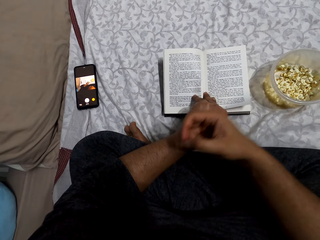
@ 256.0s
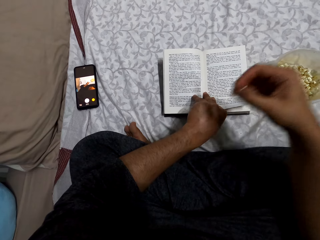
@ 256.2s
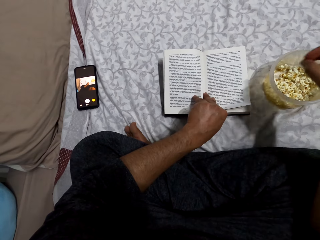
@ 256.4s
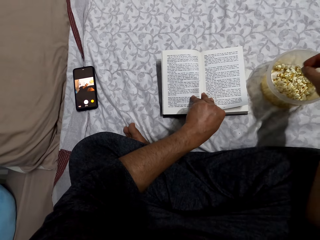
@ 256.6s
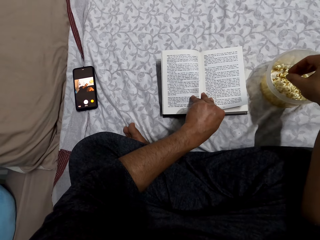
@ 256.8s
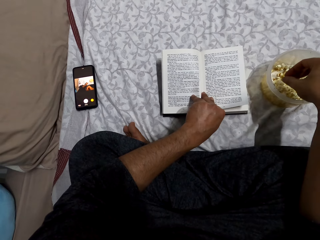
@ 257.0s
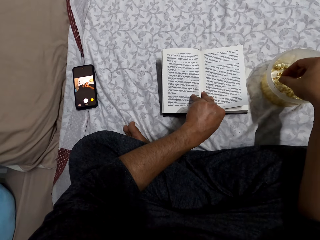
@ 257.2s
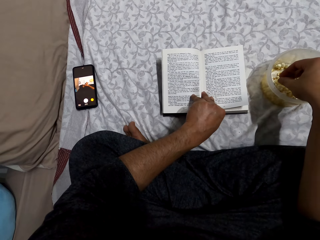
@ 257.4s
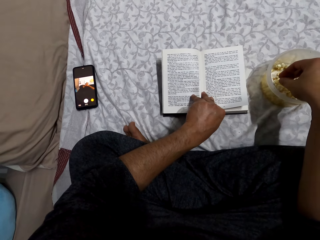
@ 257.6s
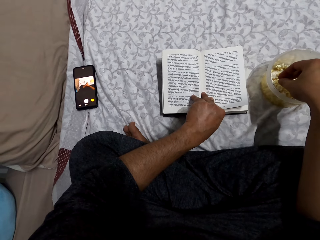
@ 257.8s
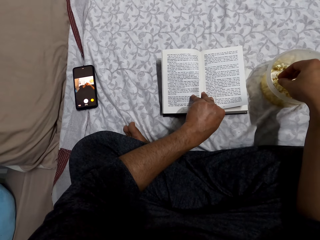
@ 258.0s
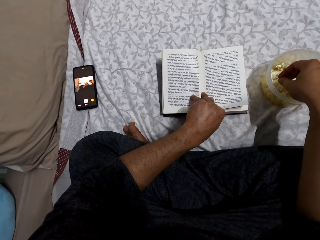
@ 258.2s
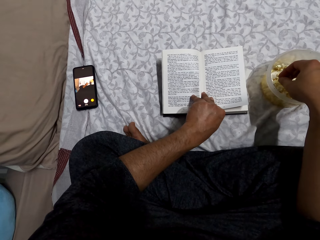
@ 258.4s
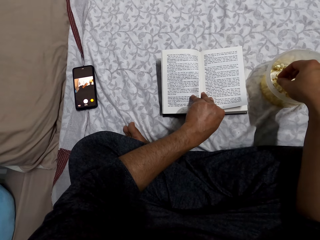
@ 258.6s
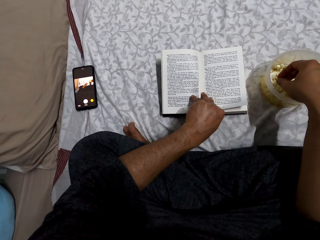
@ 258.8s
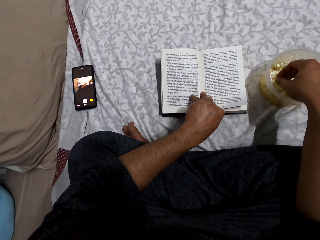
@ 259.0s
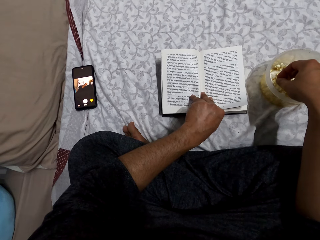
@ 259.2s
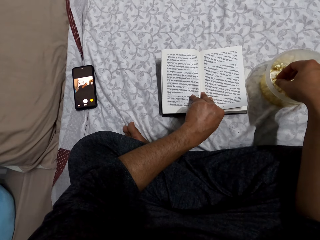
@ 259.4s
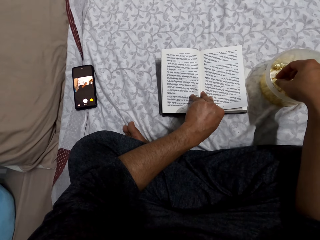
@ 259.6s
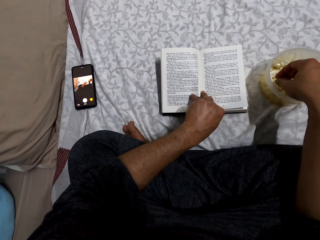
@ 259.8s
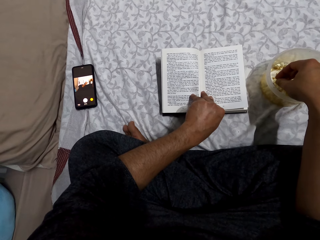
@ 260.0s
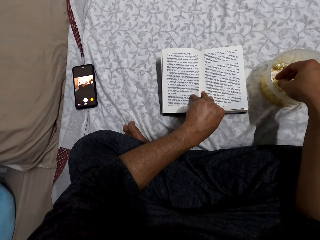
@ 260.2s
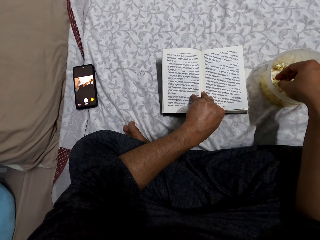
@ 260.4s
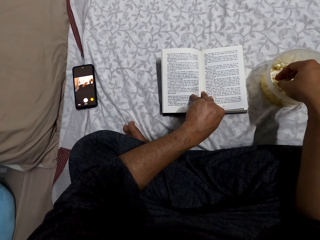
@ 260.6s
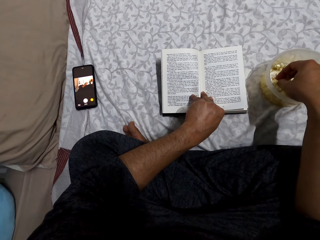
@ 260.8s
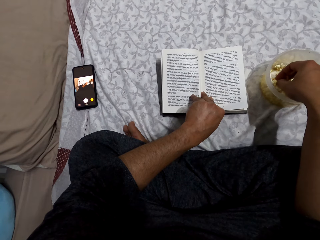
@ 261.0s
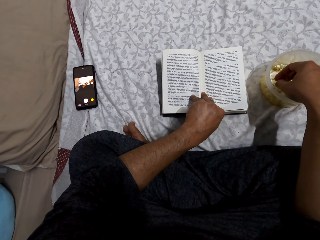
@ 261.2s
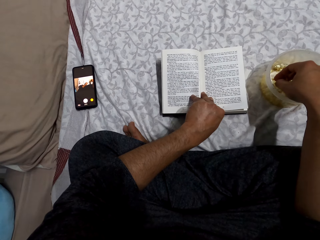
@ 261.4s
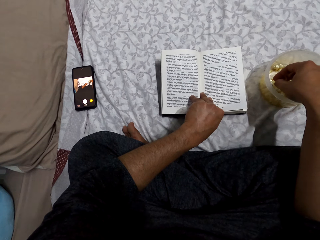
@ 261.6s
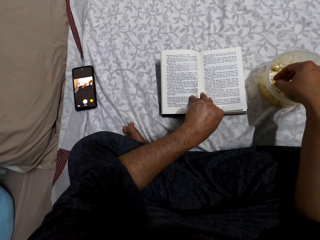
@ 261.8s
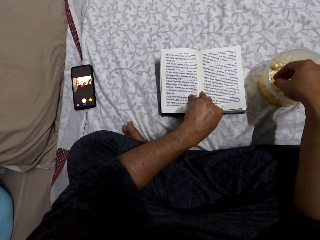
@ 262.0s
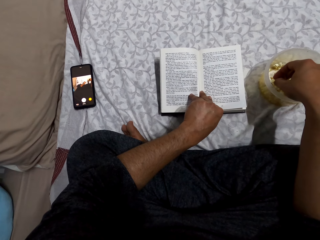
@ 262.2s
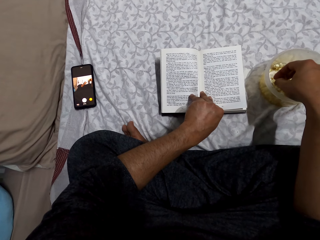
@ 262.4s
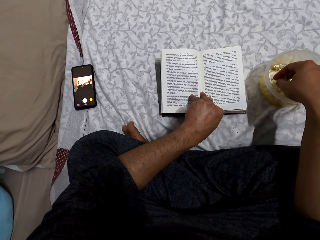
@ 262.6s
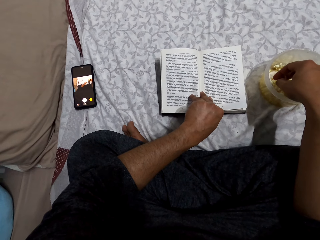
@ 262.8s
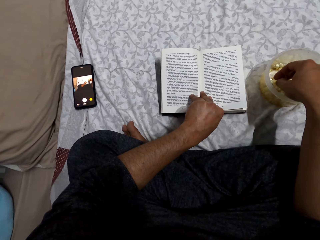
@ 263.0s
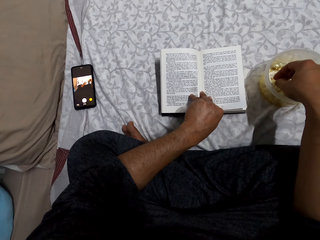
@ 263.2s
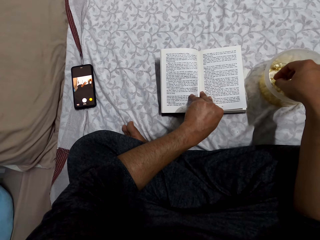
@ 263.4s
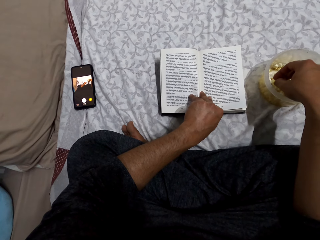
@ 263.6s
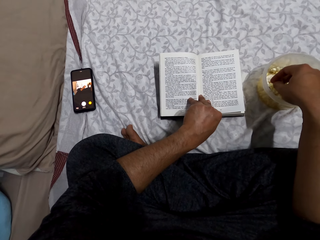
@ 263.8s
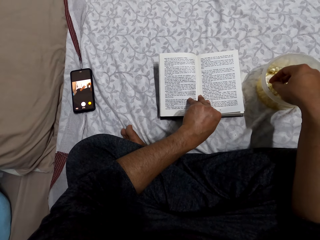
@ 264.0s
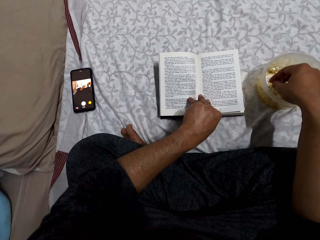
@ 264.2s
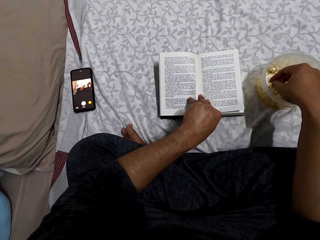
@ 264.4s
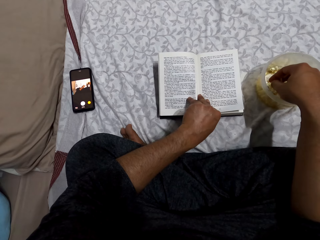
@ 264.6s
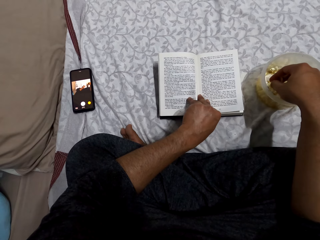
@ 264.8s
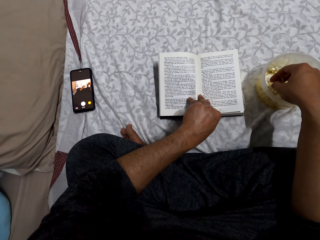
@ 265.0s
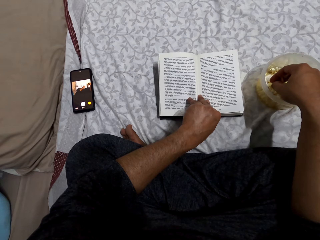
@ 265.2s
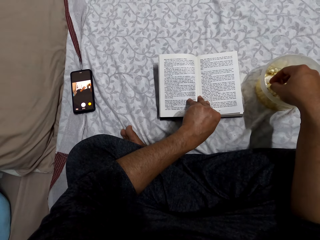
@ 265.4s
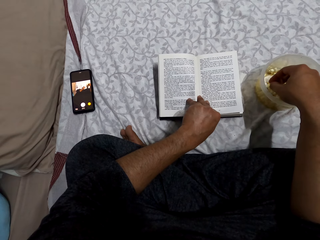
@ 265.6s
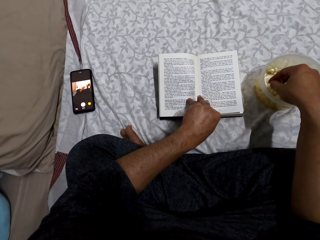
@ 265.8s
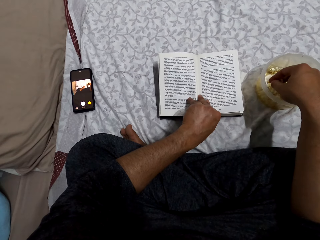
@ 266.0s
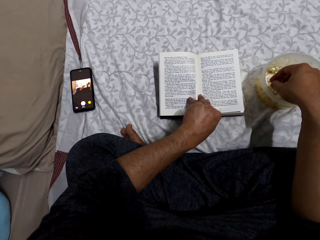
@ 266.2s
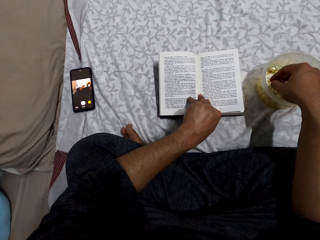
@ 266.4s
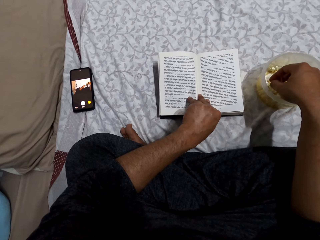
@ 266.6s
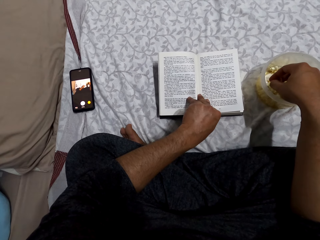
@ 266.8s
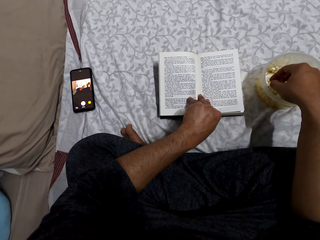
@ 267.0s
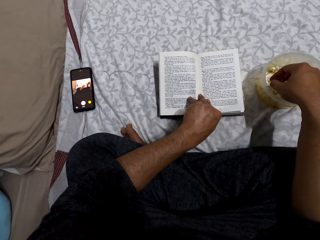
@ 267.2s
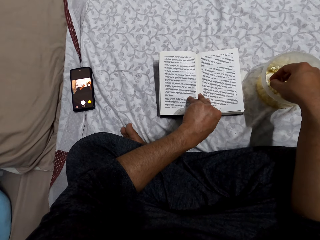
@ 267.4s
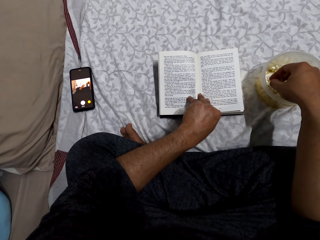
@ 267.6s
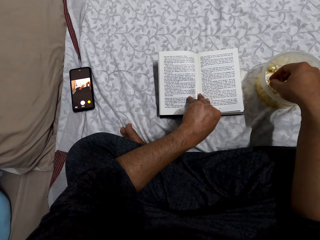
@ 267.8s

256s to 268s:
The camera wearer places his right hand on the left hand. He lifts his right hand. He reads the book.

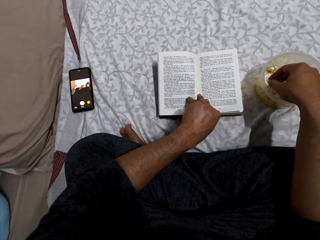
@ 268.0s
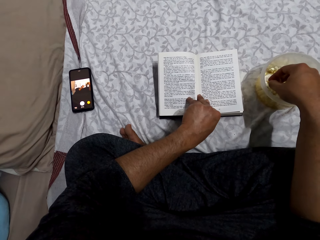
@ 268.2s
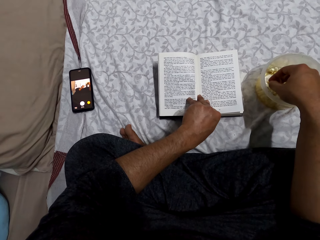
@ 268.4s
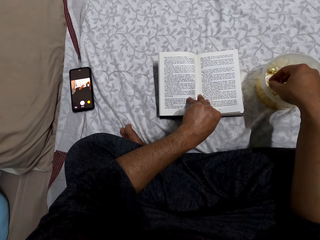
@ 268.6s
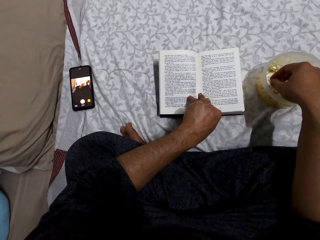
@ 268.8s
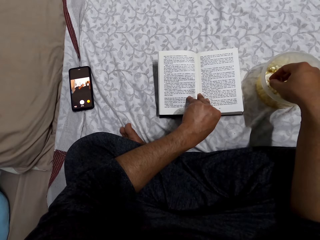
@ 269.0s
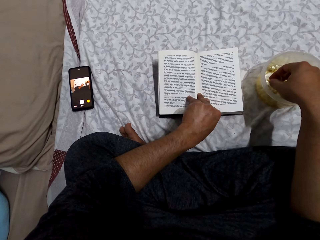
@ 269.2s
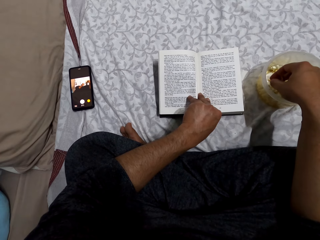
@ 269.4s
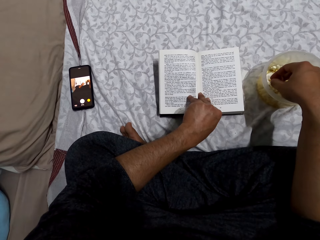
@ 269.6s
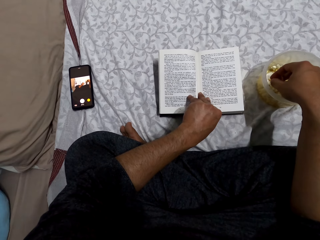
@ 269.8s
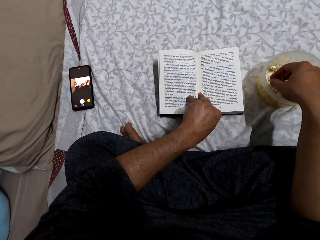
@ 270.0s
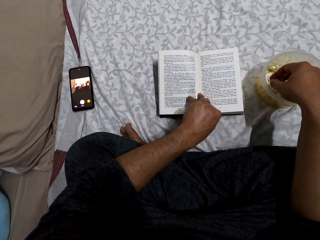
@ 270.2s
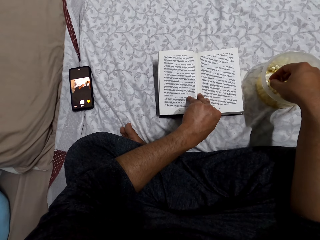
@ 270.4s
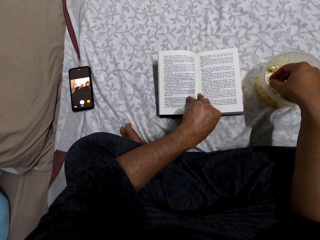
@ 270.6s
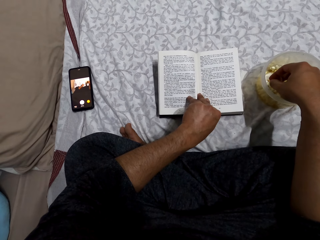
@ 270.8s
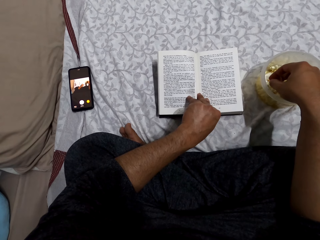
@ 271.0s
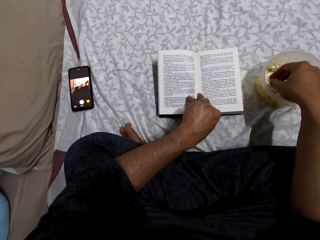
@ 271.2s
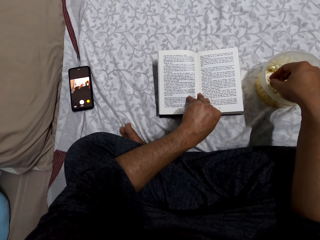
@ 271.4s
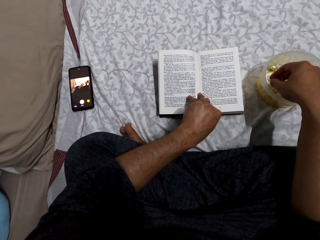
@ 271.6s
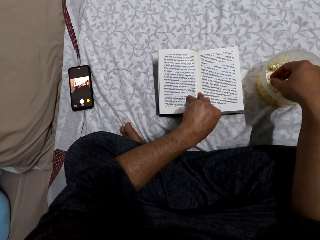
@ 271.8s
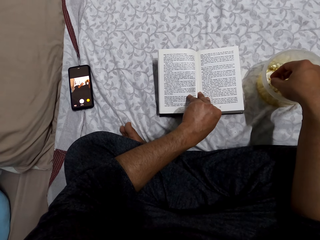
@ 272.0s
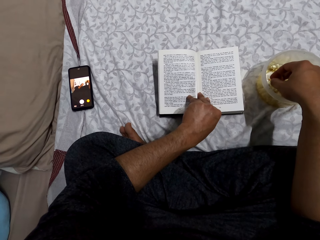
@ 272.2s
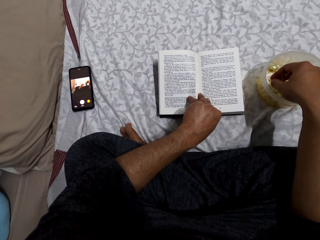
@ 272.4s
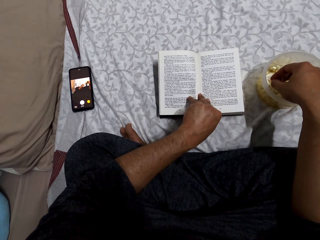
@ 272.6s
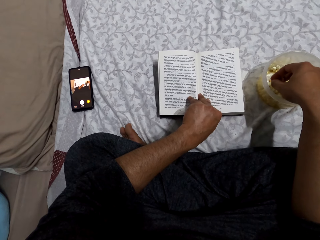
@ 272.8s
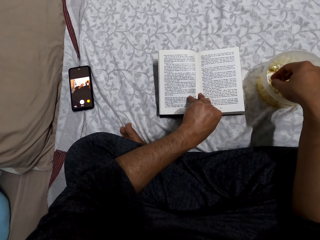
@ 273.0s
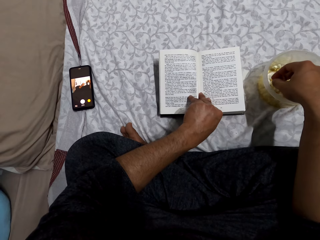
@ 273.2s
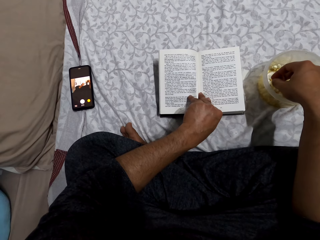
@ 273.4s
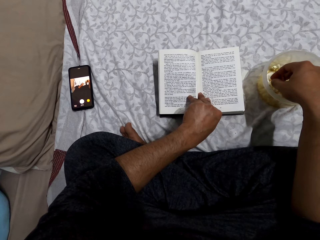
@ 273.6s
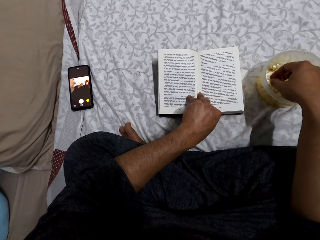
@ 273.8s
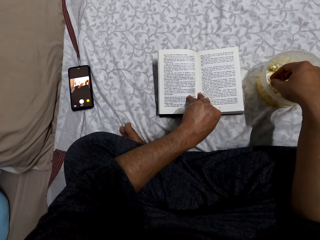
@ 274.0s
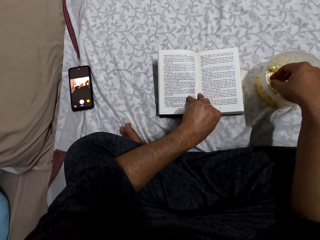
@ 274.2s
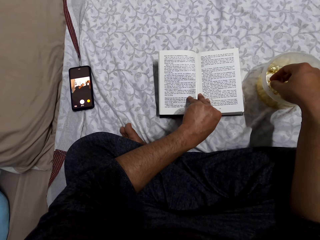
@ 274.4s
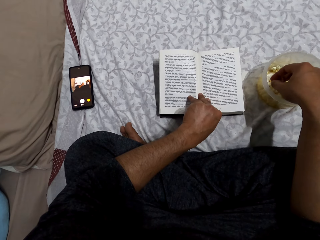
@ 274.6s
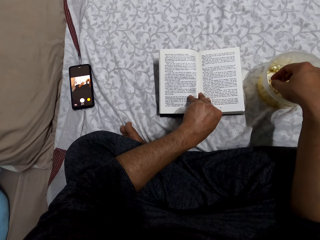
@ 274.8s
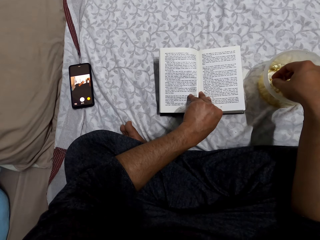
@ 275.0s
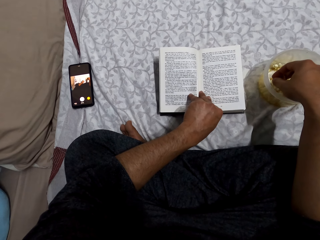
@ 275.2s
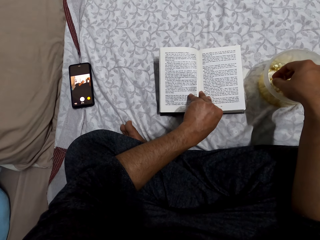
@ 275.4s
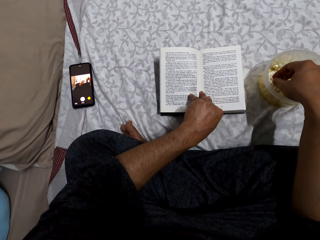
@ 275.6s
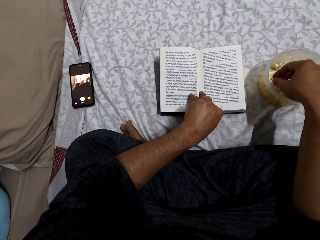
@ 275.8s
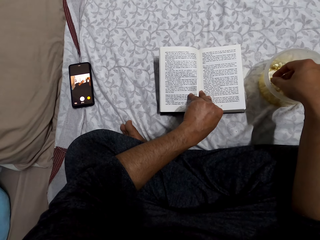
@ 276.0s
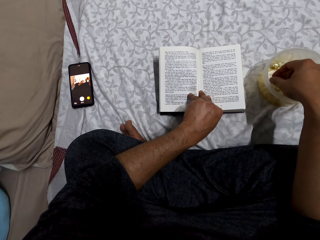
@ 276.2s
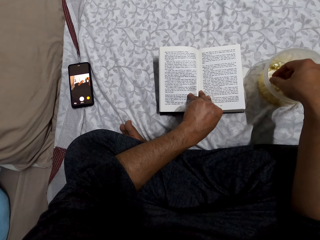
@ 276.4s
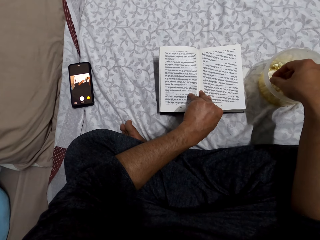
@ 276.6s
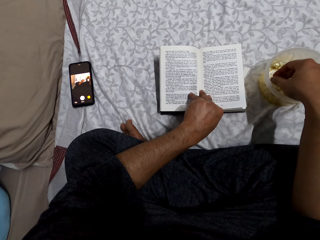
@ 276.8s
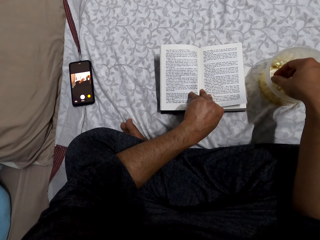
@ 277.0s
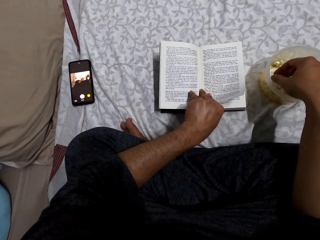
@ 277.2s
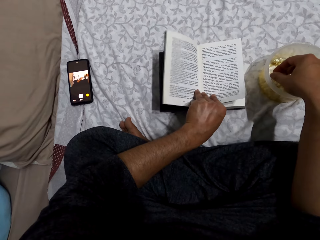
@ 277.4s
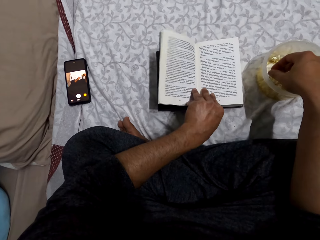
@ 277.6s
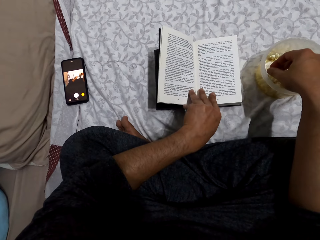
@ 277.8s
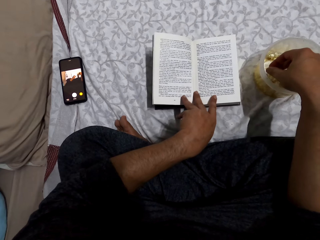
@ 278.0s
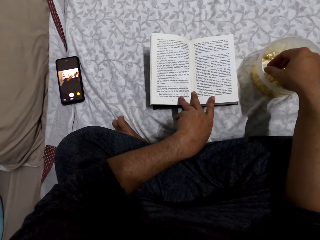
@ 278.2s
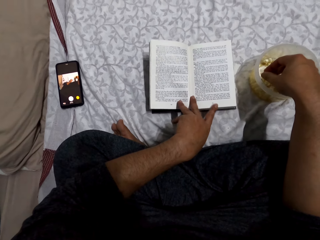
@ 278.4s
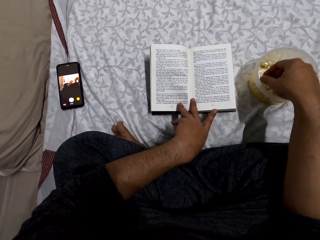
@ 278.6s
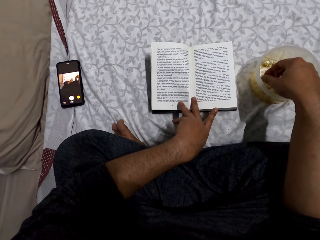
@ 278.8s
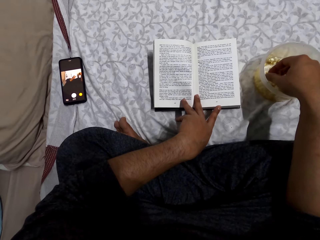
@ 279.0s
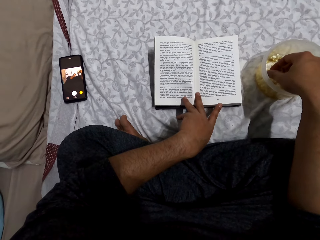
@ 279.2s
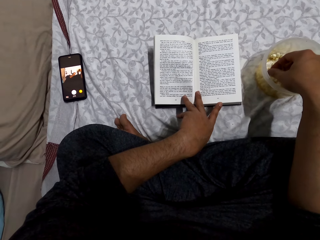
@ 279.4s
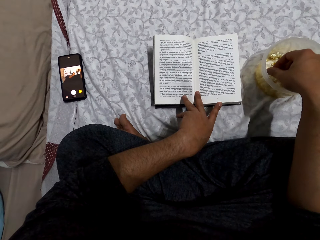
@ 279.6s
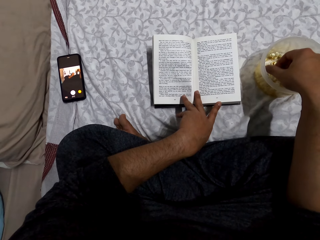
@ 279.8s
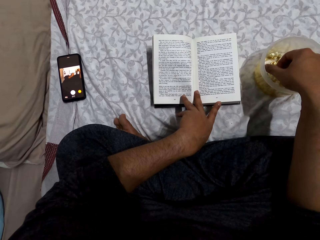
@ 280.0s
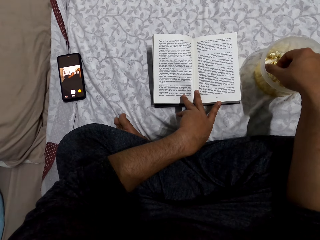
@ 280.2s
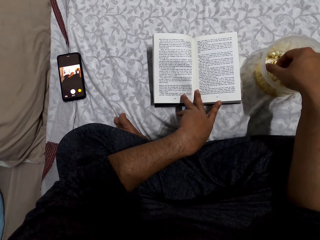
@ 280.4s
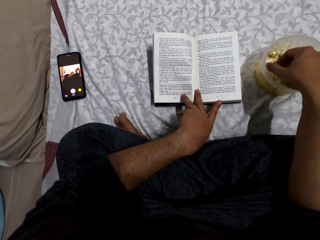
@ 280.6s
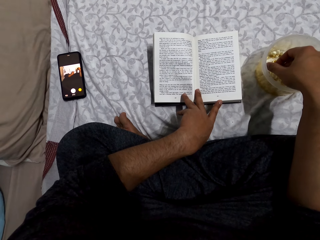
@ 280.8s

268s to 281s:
The camera wearer moves the hand.
